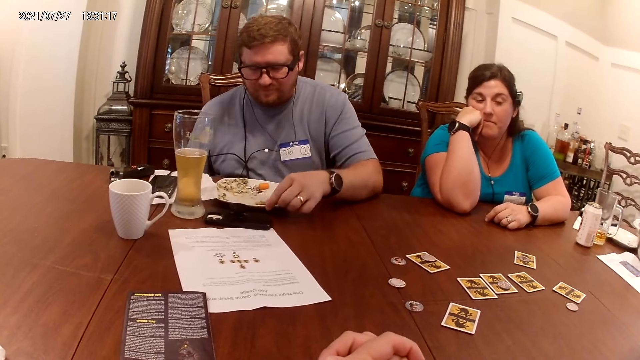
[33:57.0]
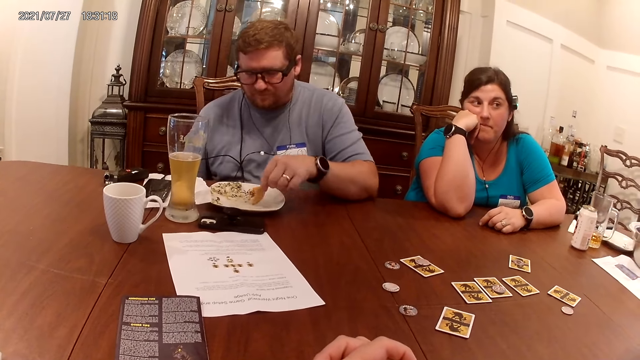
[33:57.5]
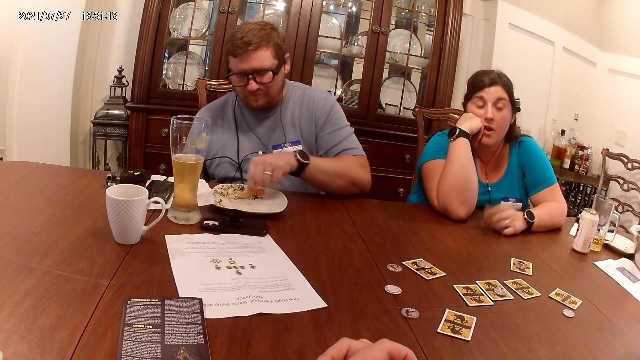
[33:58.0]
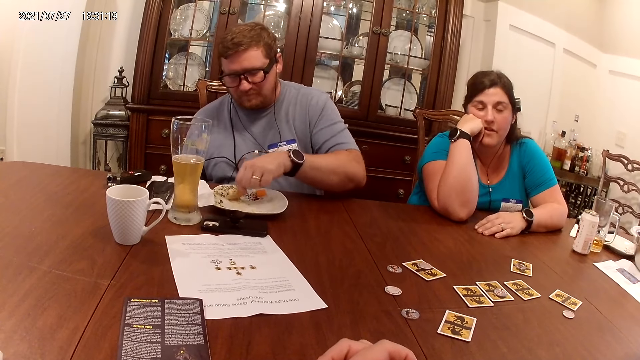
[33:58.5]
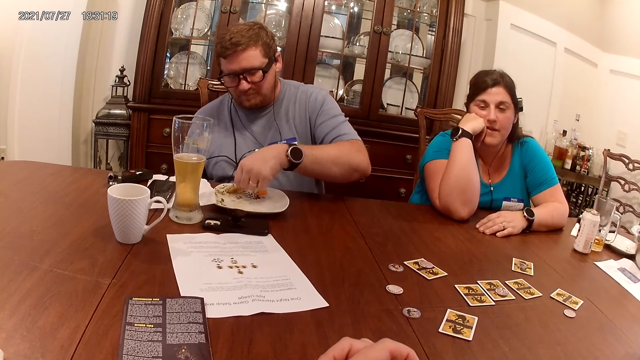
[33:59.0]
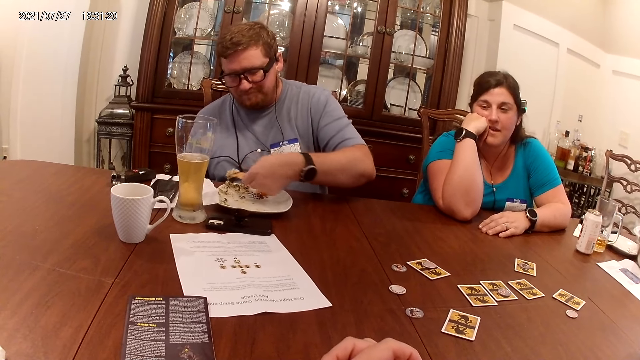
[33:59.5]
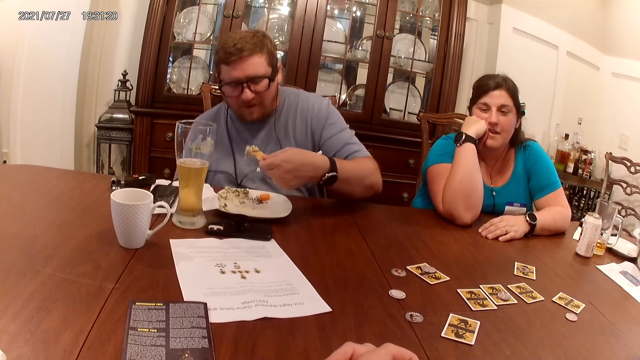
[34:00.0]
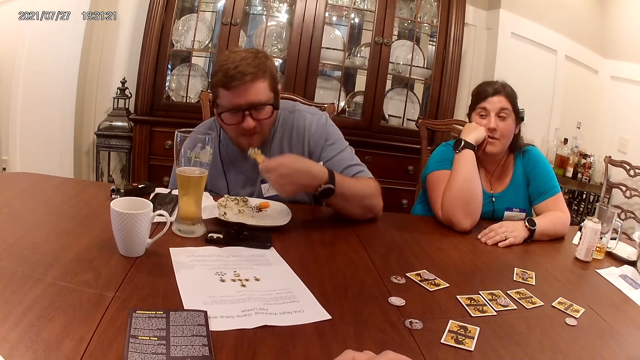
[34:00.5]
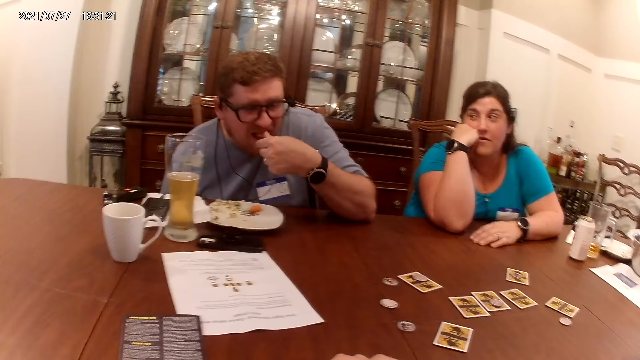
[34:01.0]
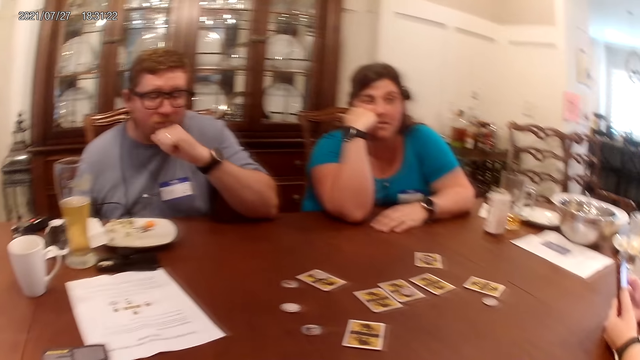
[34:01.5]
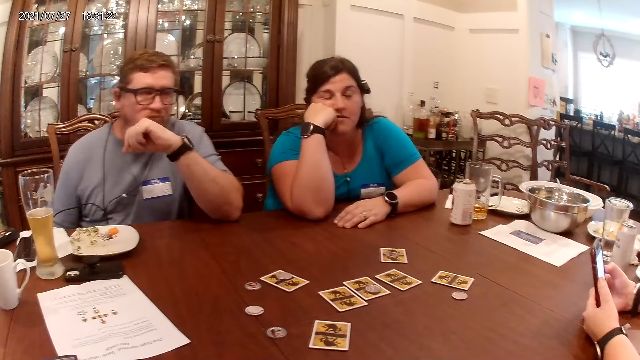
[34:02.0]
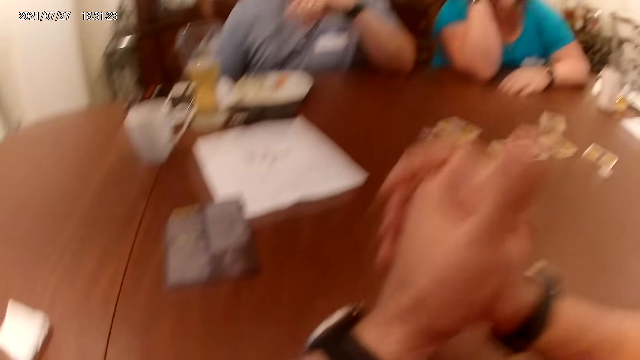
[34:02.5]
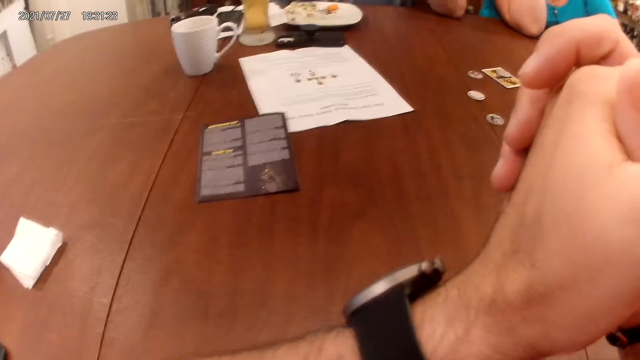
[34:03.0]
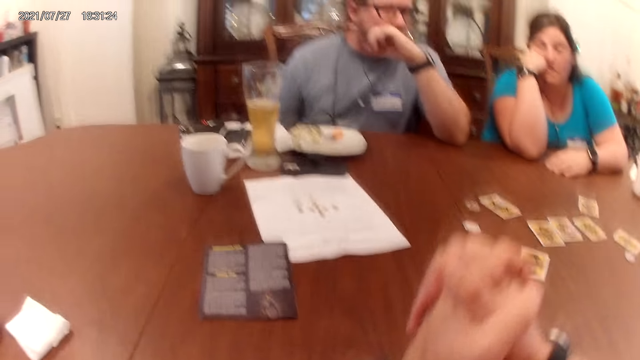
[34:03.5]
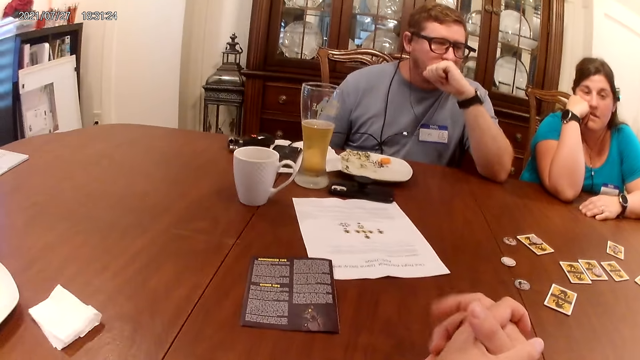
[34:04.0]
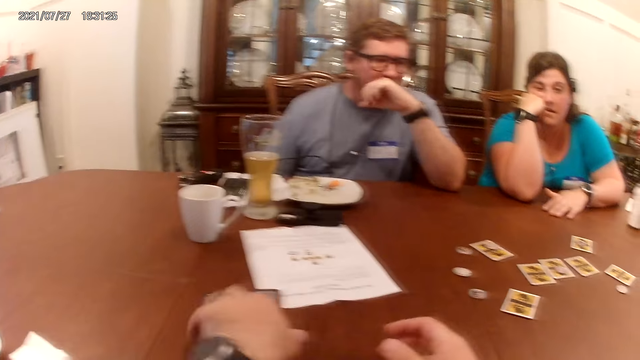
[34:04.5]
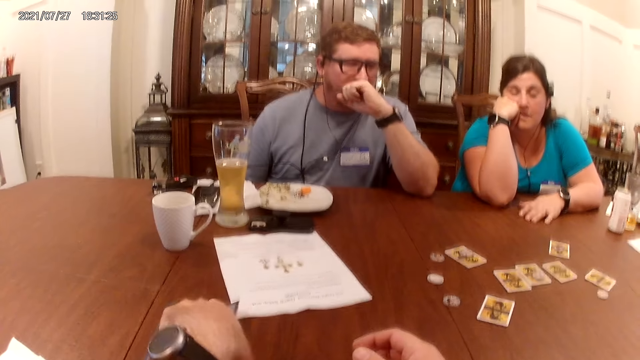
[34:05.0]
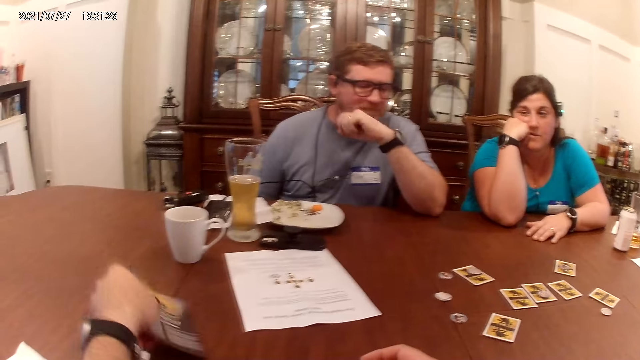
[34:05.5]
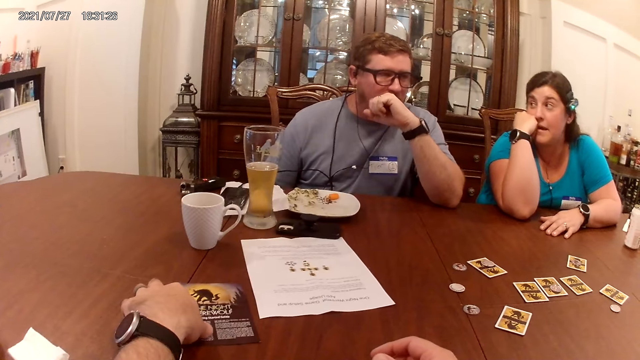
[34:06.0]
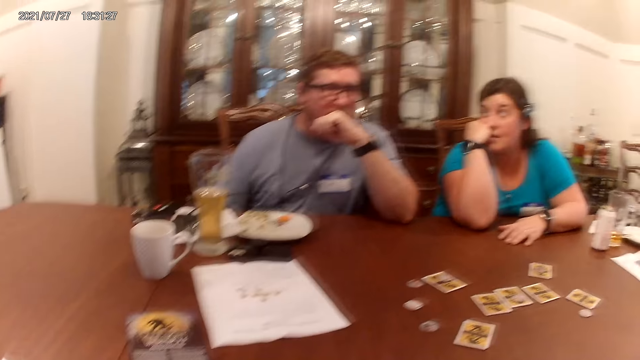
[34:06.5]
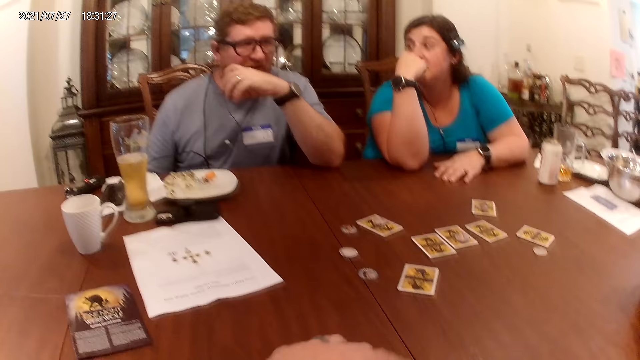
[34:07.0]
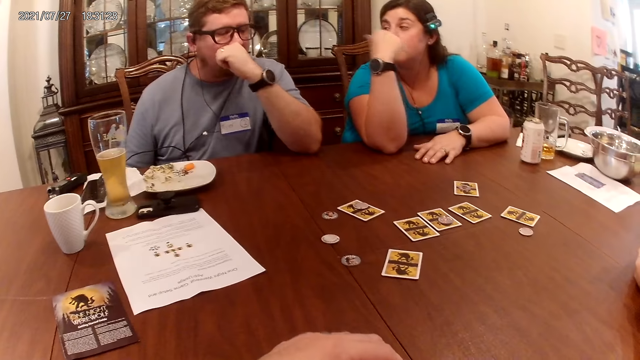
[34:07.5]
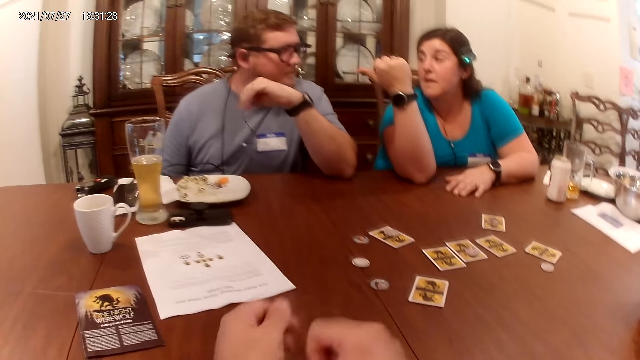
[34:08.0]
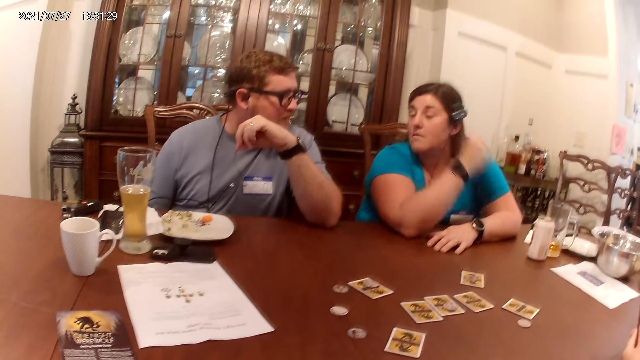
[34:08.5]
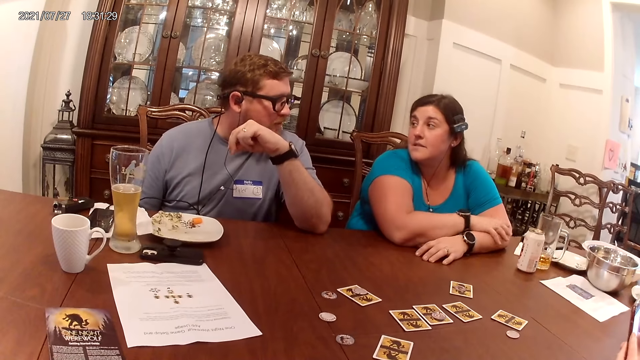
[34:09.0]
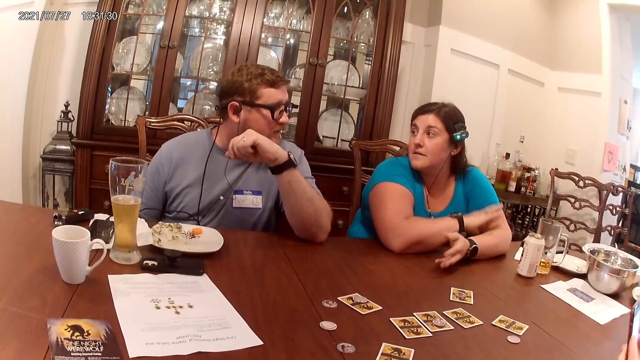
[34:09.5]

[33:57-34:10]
The woman speaks to the man, another woman, and the camera wearer. The man eats rice from a plate with his left hand. The other woman speaks to the man, the first woman, and the camera wearer. The camera wearer looks at the table. He turns a handbill on the table with his left hand. The man speaks to the other woman, the first woman, and the camera wearer.

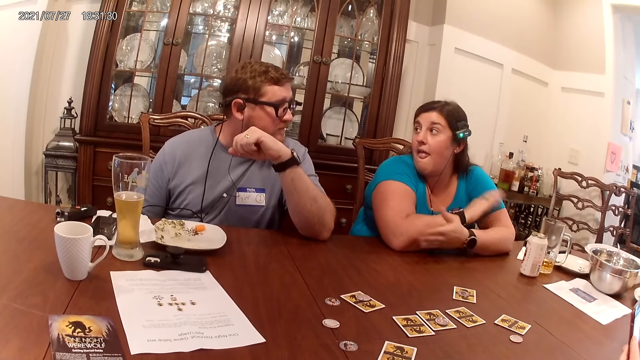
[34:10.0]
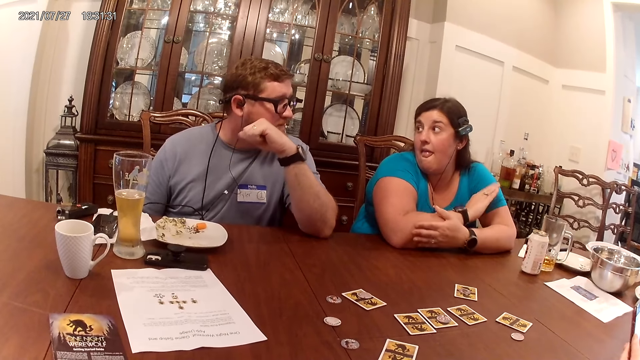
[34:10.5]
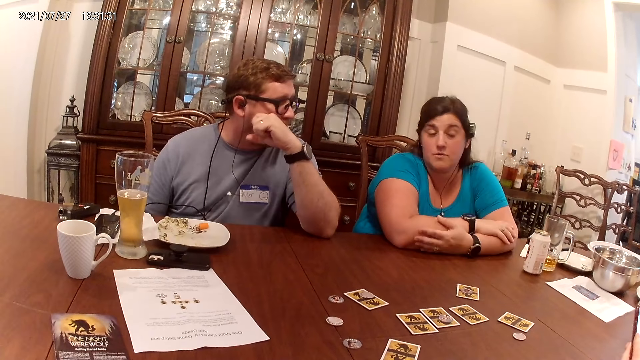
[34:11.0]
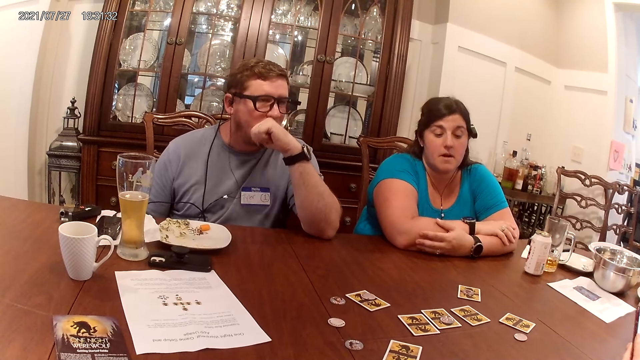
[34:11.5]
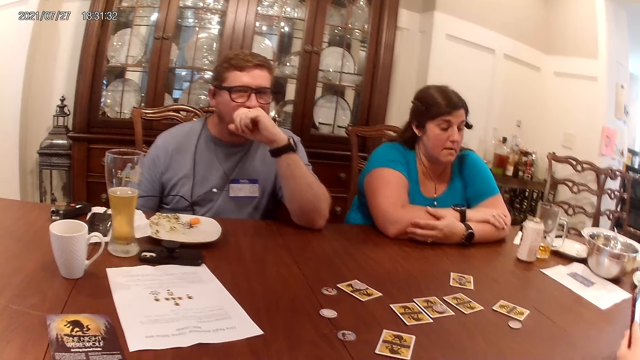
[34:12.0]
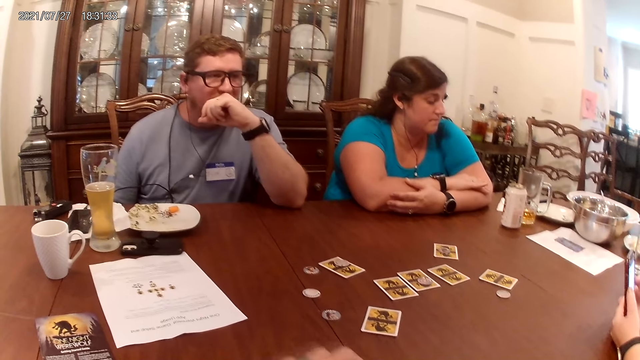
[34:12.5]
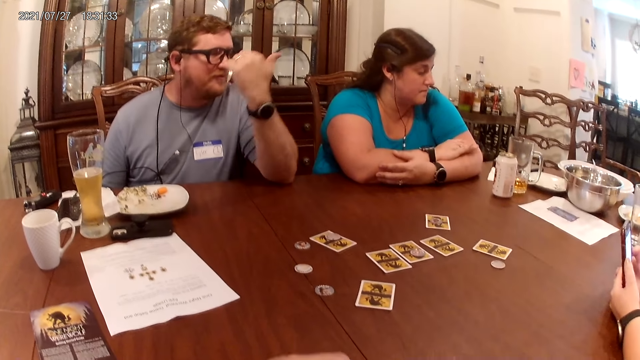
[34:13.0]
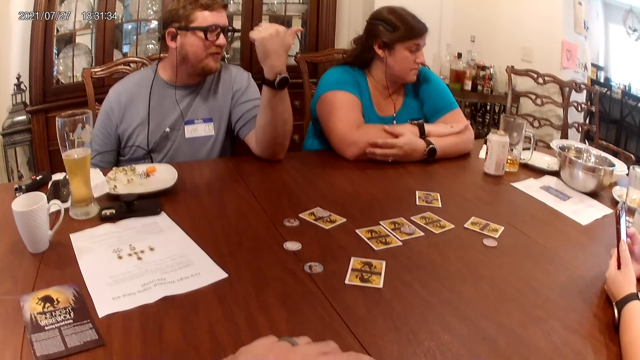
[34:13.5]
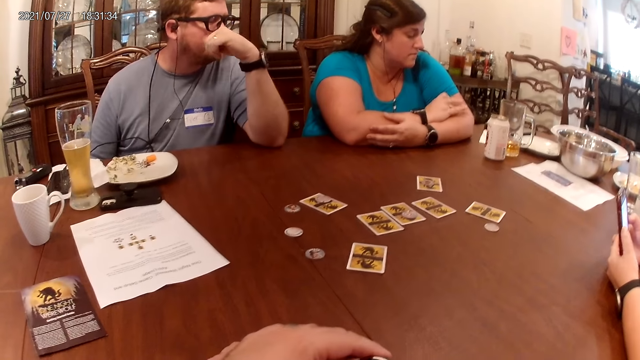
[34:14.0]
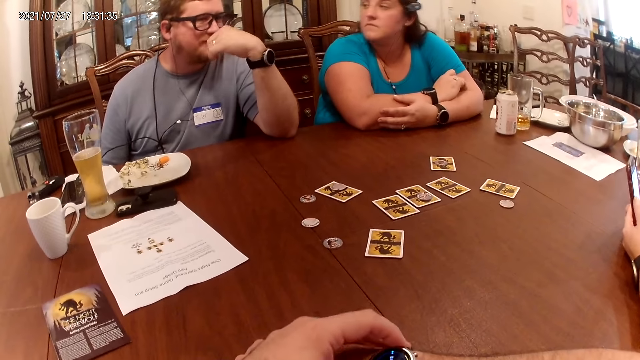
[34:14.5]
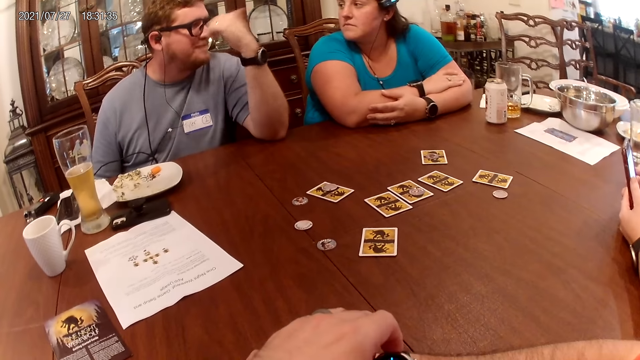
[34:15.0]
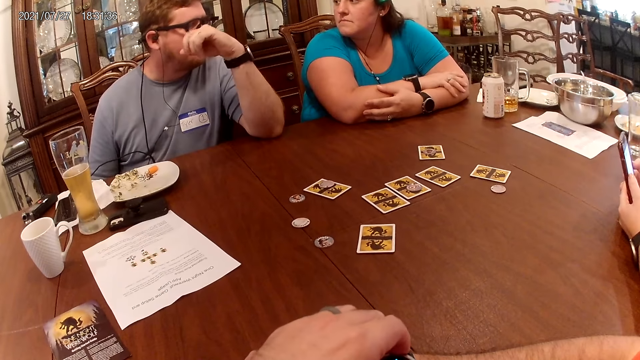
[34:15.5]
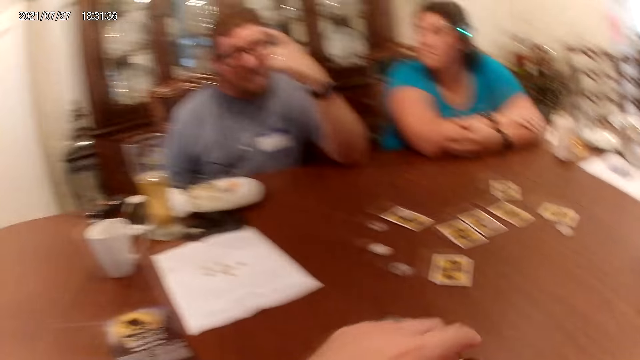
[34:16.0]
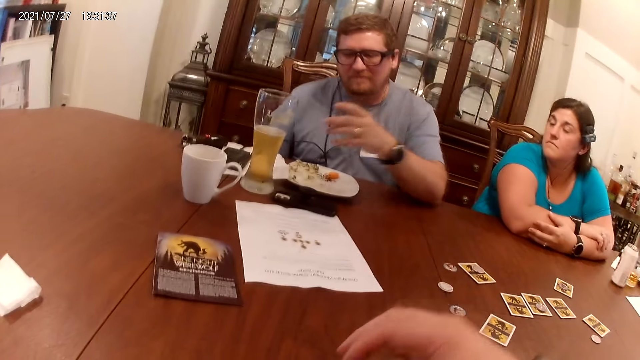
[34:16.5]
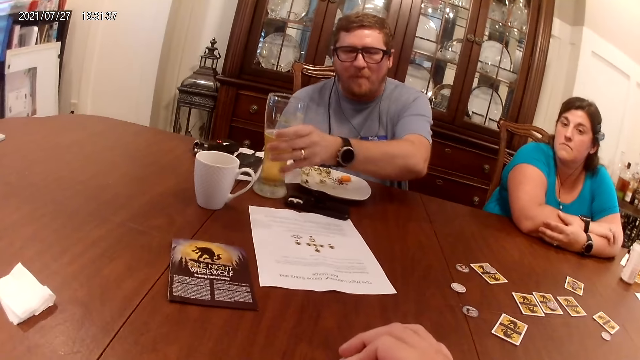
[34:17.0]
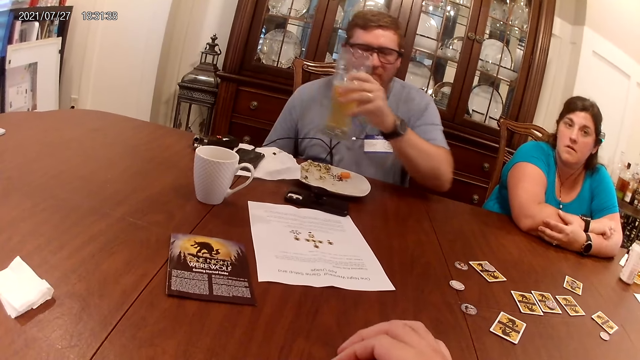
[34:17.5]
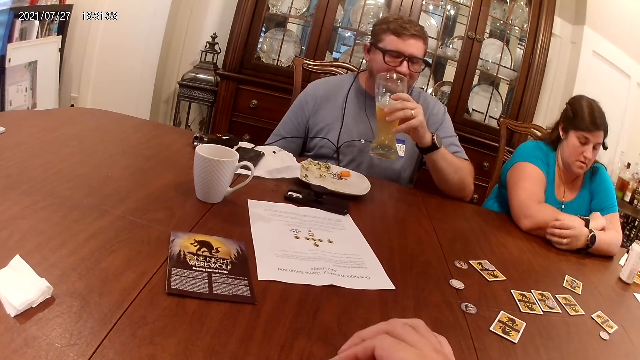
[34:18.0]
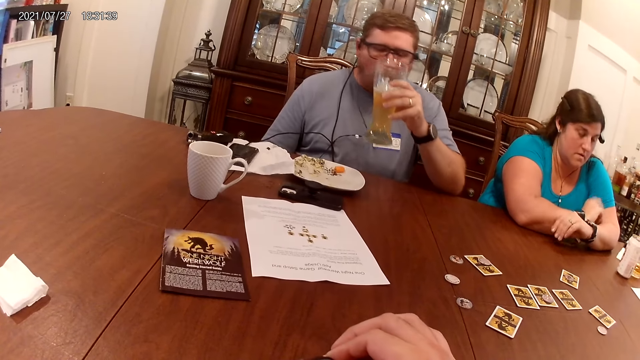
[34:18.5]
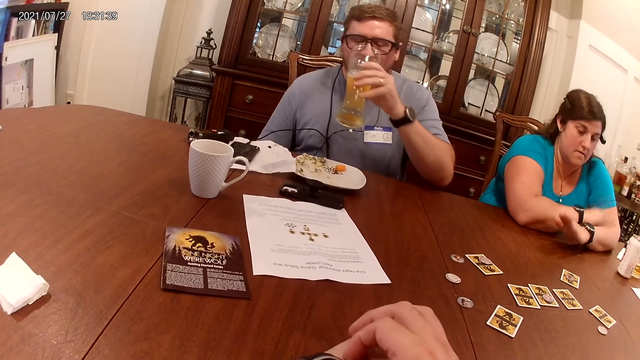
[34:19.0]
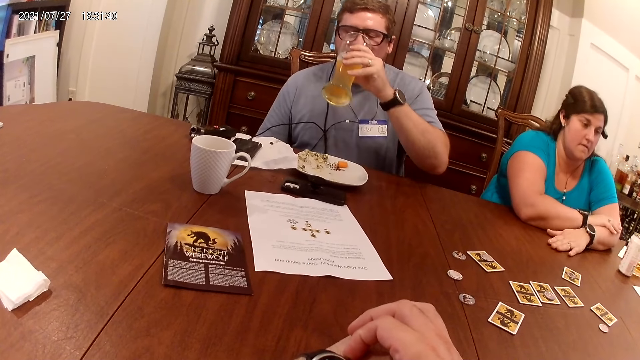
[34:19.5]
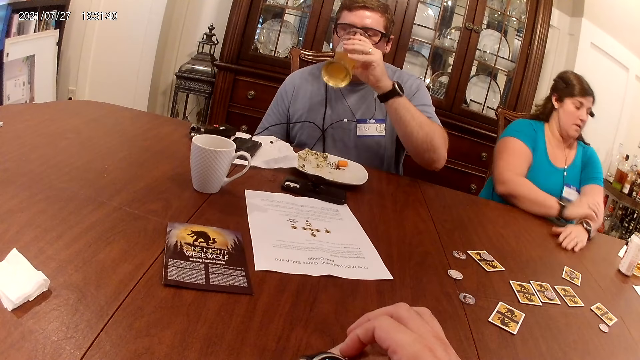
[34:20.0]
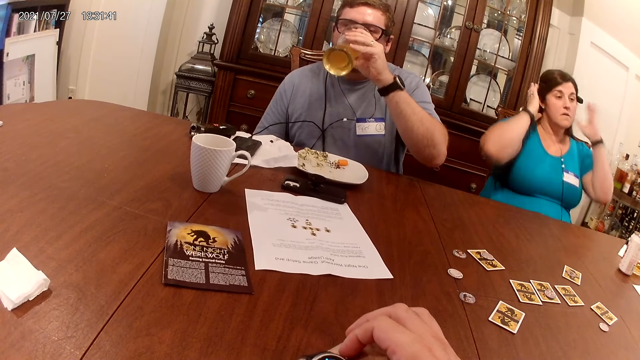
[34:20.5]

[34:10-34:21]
The camera wearer looks at the table. The man takes a glass cup from the table with his left hand. The woman hits the table with her left hand. The man drinks a beer from the glass cup with his left hand. The woman removes her hands from the table.
